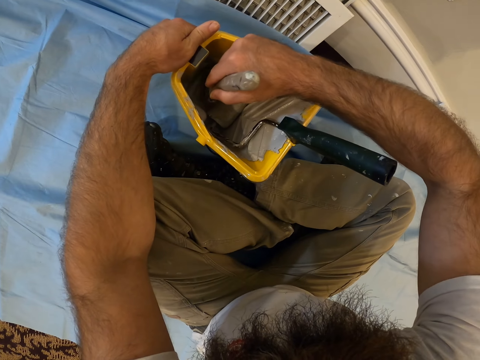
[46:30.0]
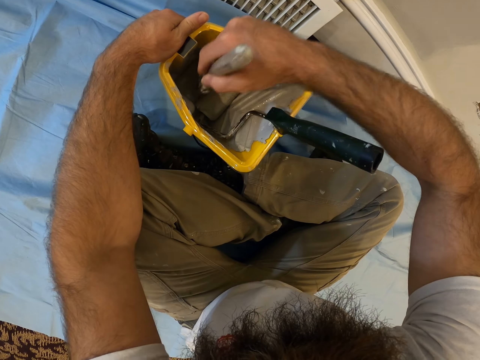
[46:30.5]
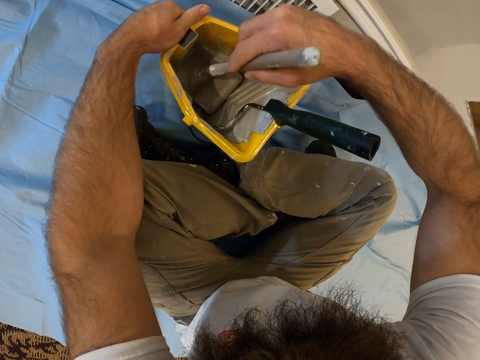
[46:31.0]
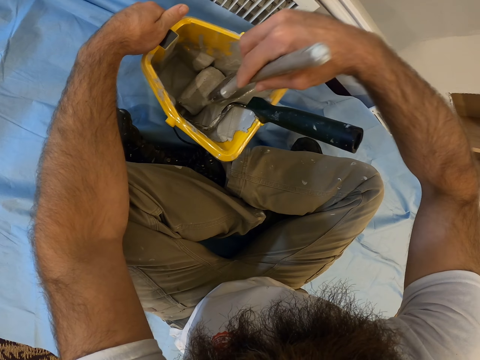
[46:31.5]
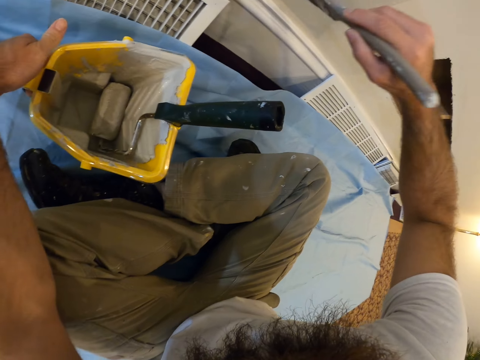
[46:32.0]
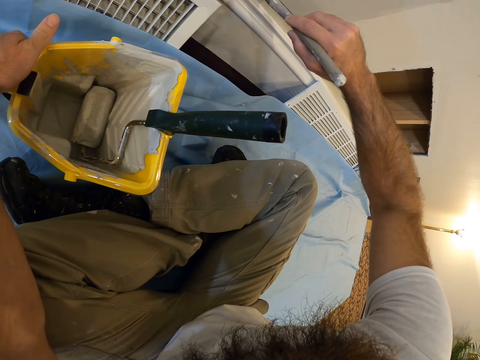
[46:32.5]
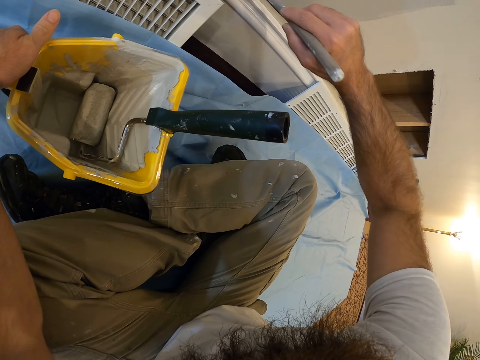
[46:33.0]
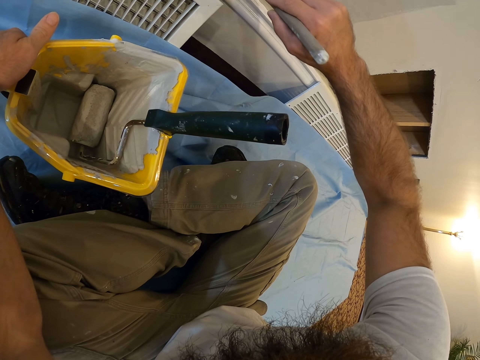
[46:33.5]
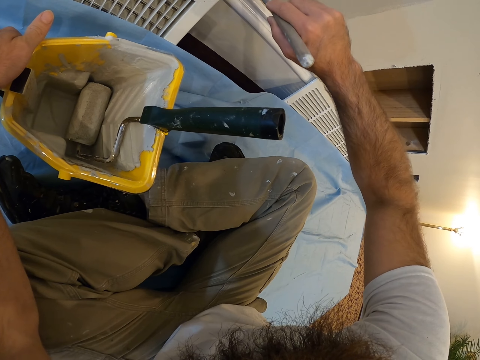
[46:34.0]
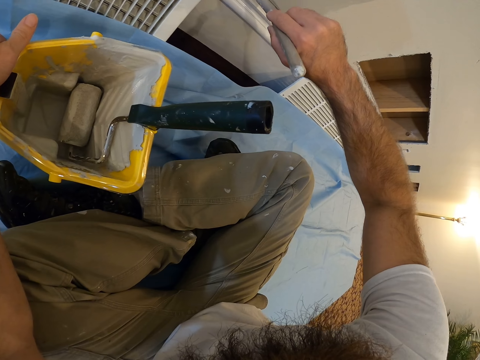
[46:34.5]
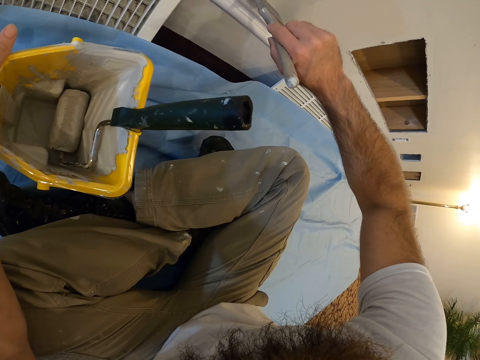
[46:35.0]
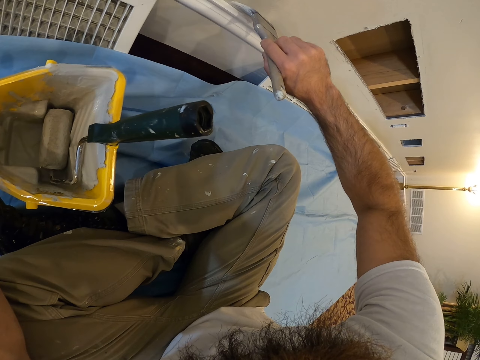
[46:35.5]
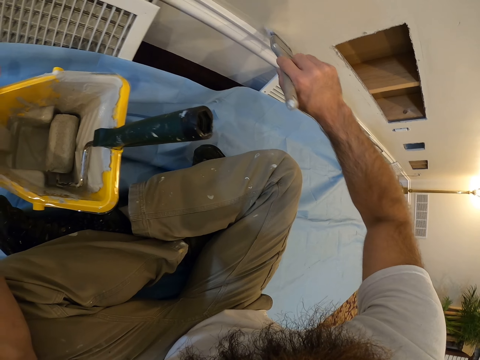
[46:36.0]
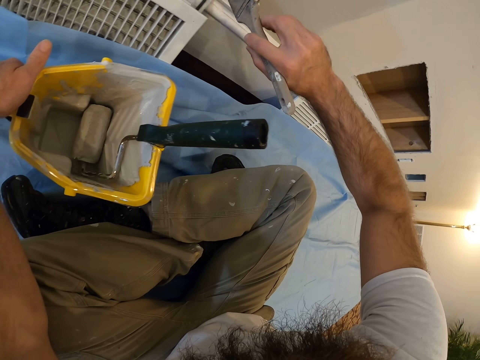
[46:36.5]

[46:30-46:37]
The camera wearer collects paint from the paint kettle in his left hand with the paintbrush in his right hand. He paints the wall with the paintbrush in his right hand.
